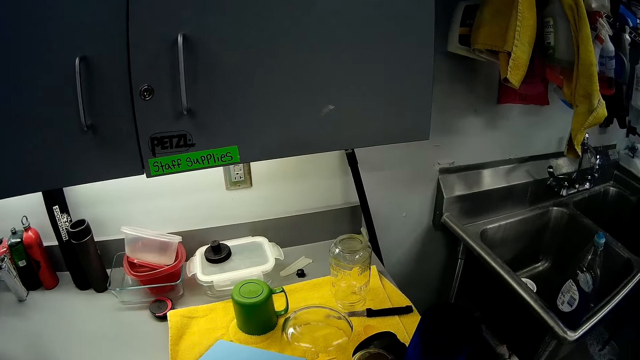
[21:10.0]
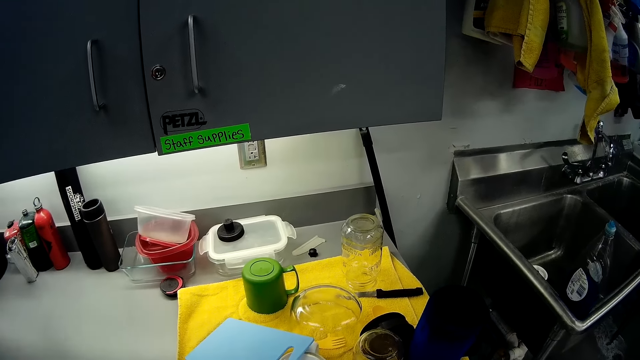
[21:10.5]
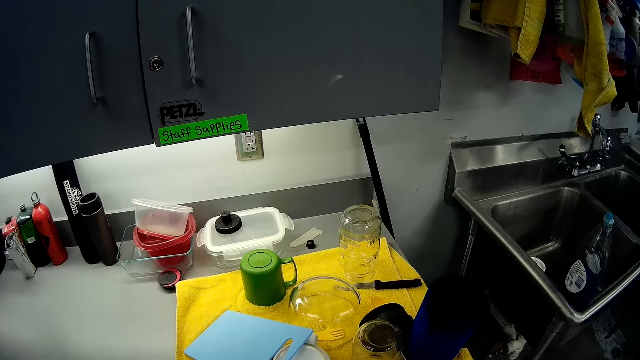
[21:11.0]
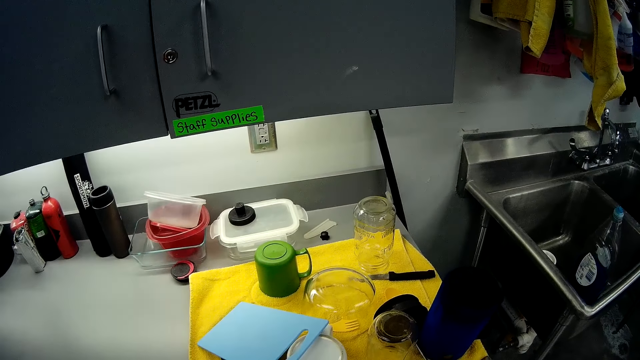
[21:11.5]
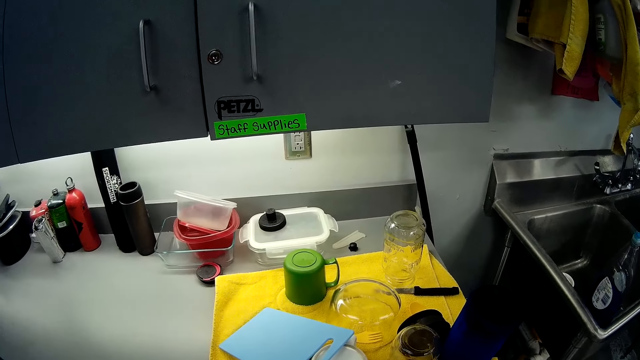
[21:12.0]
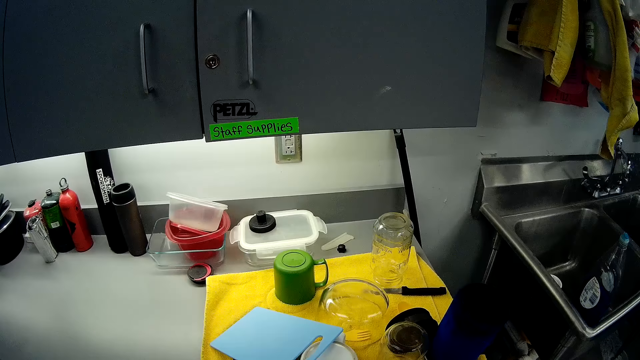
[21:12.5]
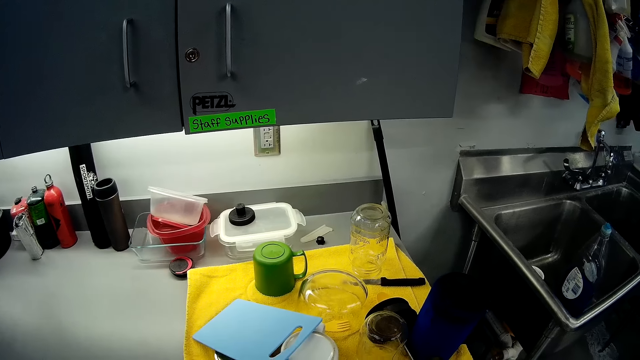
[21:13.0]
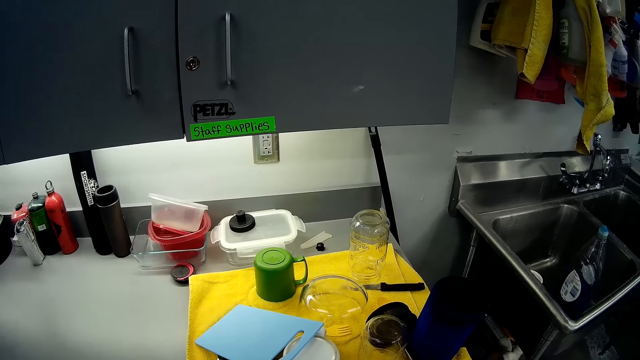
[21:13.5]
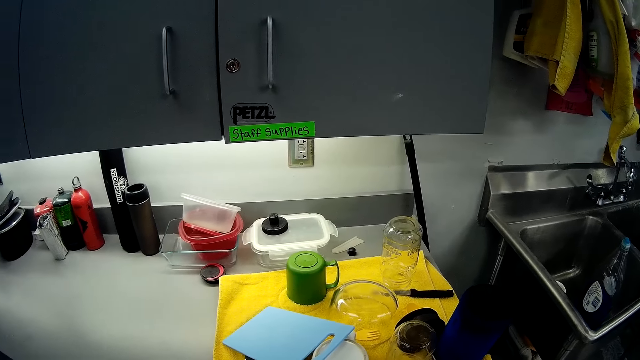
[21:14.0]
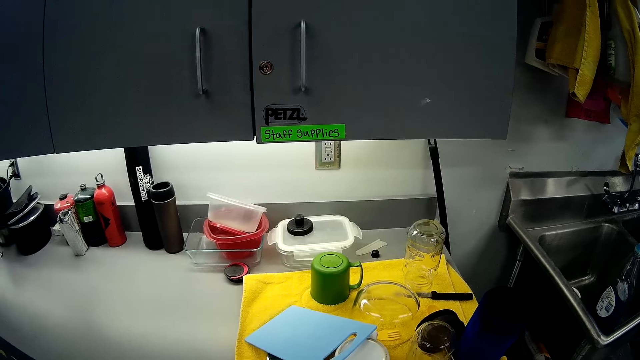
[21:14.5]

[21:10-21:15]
The camera wearer closes the cabinet.

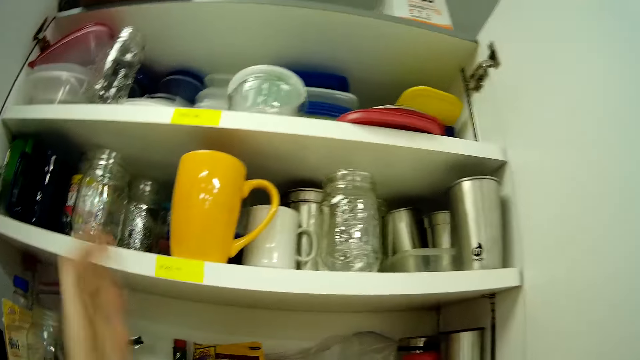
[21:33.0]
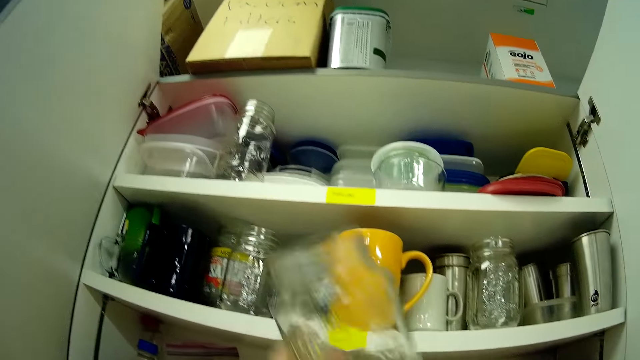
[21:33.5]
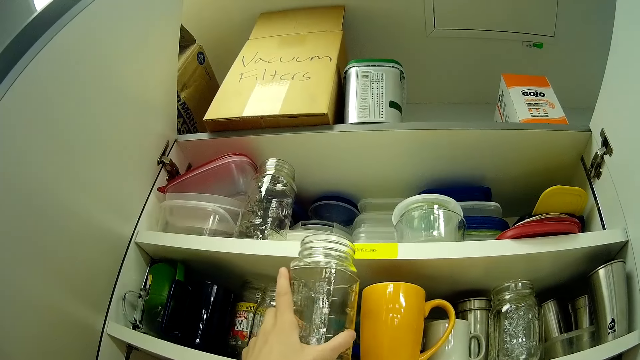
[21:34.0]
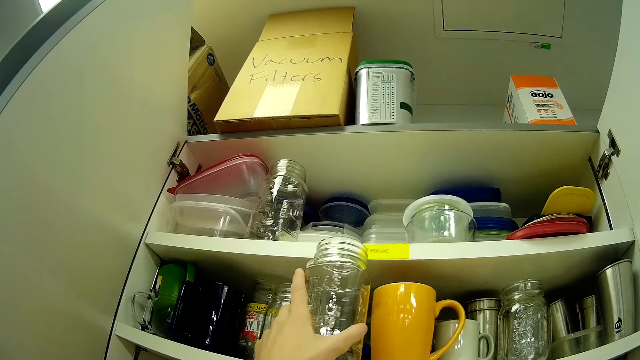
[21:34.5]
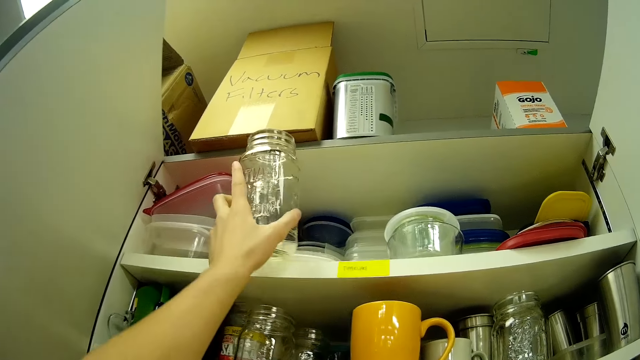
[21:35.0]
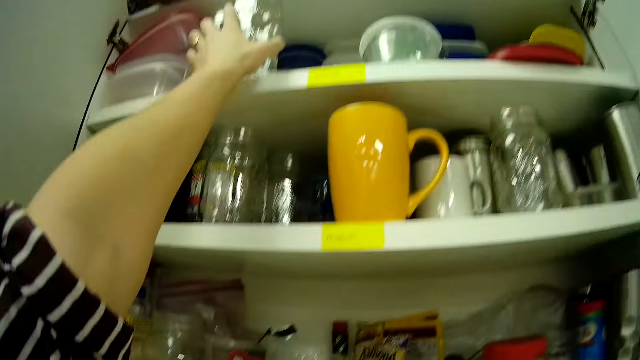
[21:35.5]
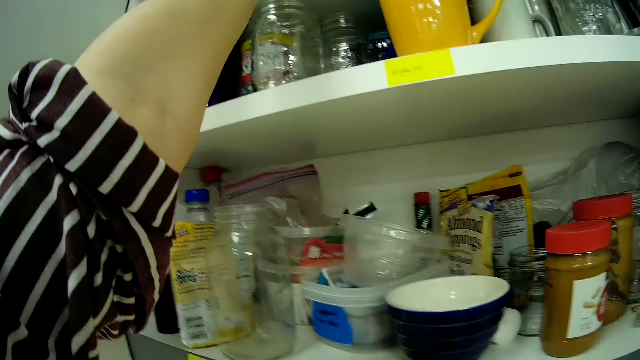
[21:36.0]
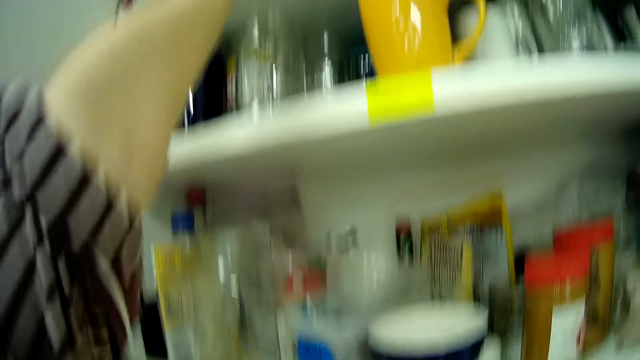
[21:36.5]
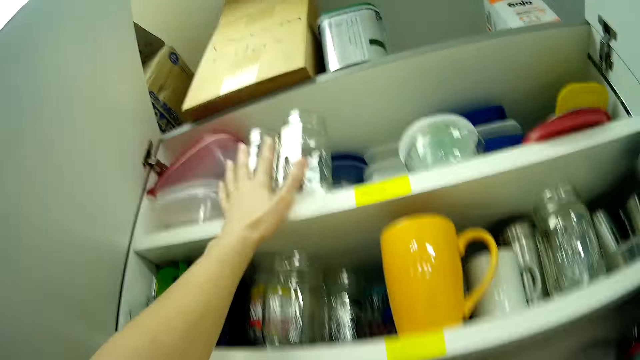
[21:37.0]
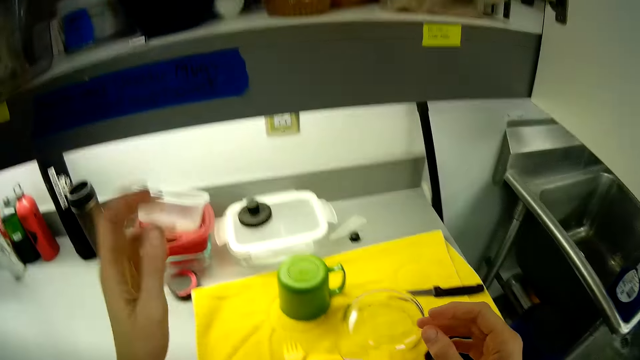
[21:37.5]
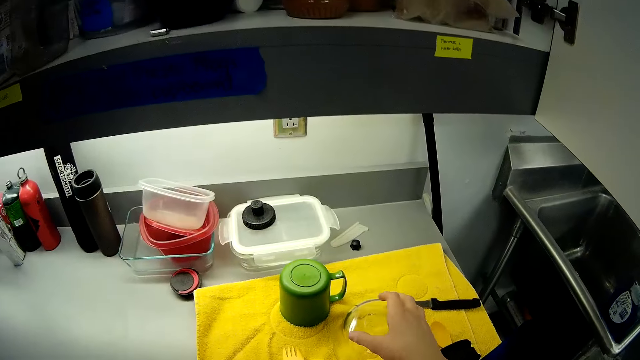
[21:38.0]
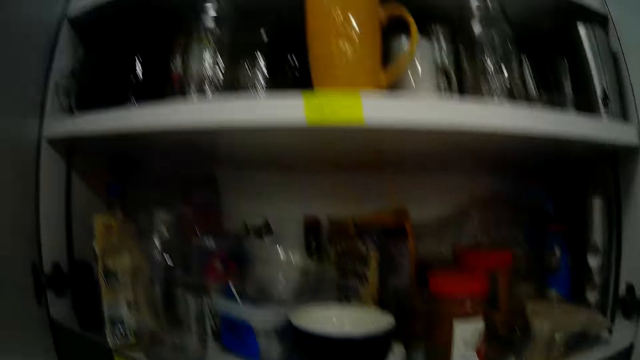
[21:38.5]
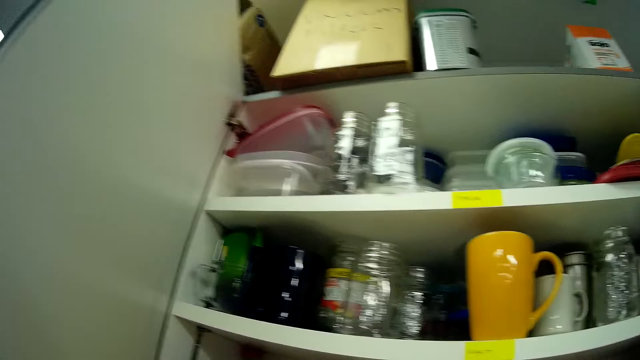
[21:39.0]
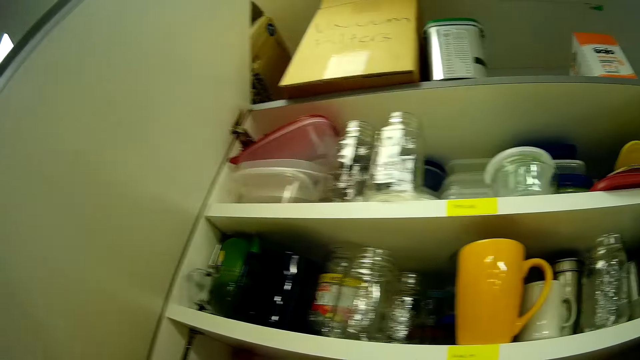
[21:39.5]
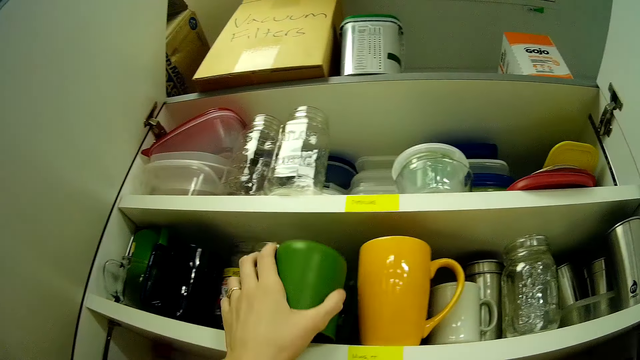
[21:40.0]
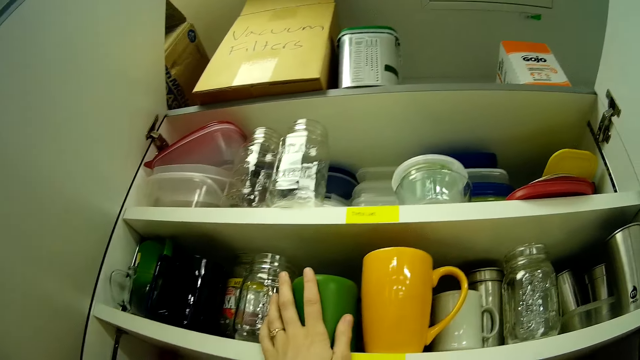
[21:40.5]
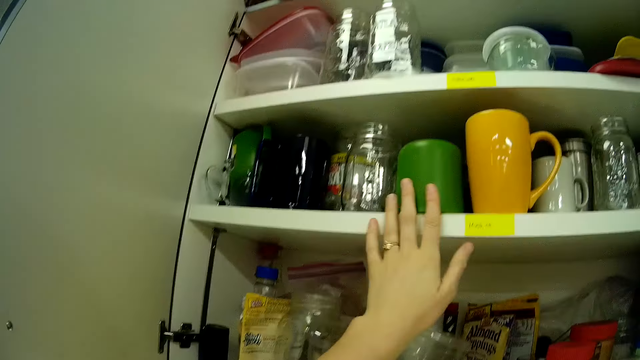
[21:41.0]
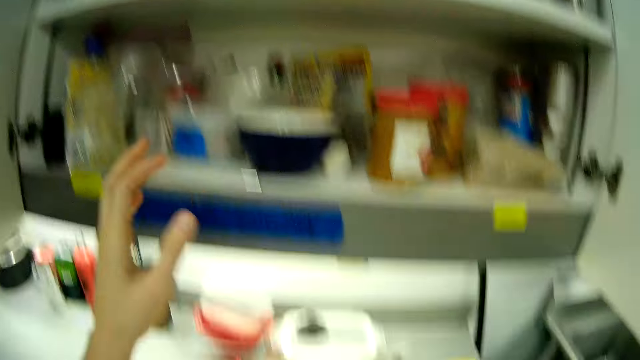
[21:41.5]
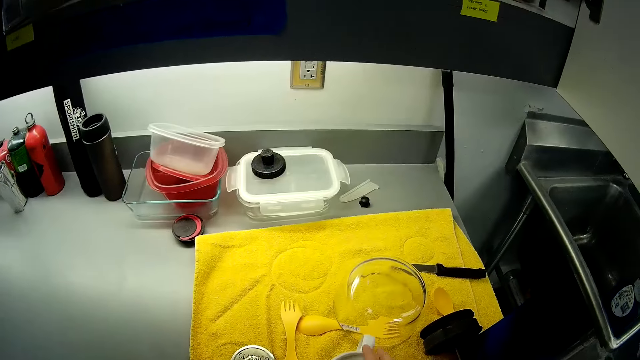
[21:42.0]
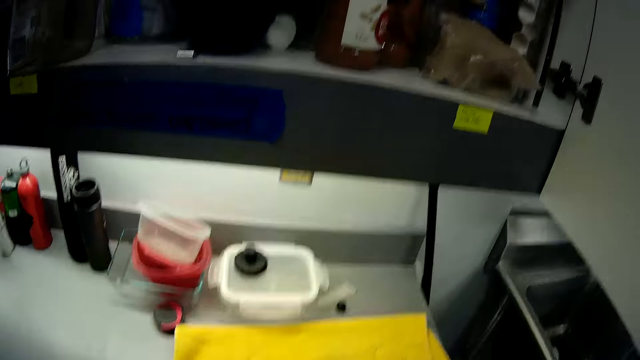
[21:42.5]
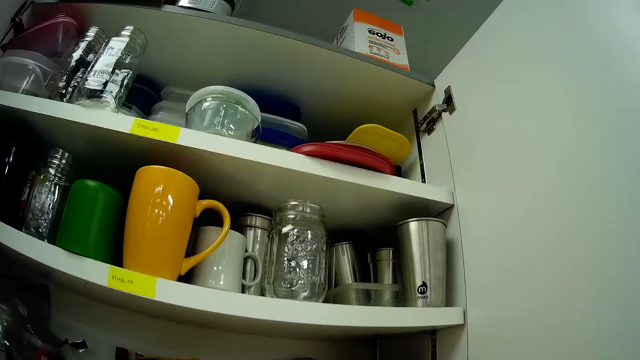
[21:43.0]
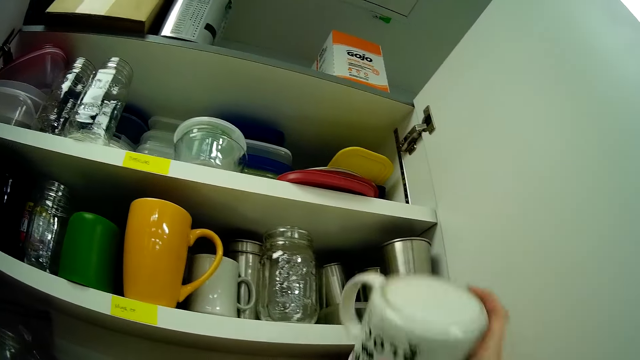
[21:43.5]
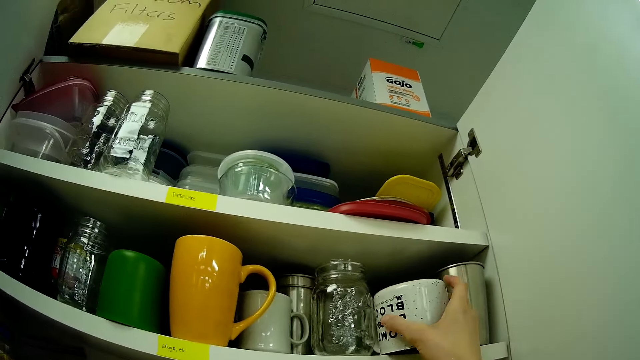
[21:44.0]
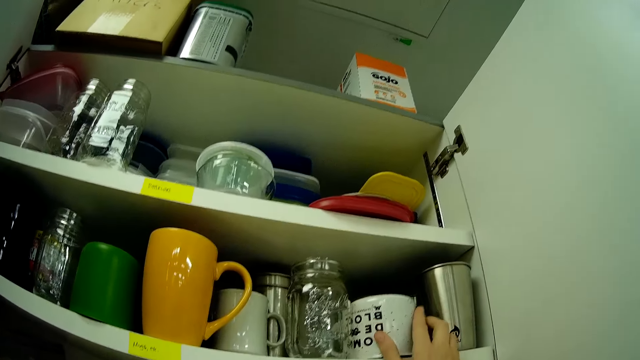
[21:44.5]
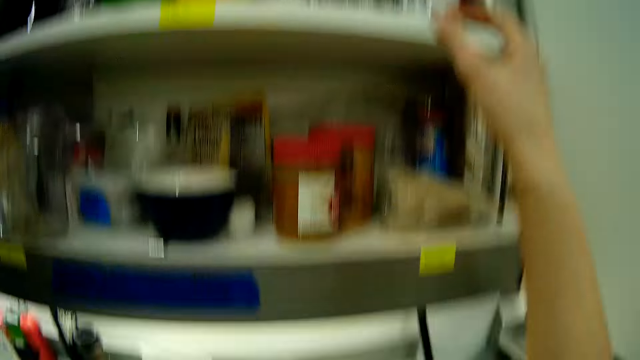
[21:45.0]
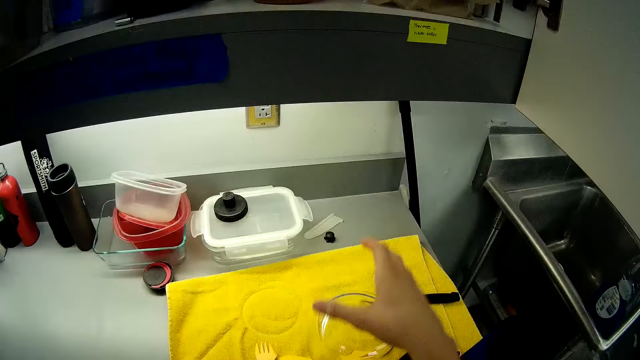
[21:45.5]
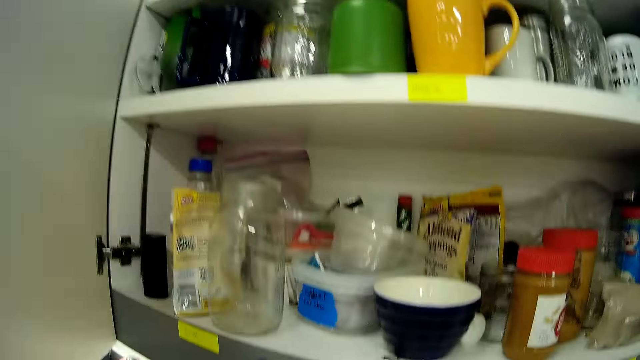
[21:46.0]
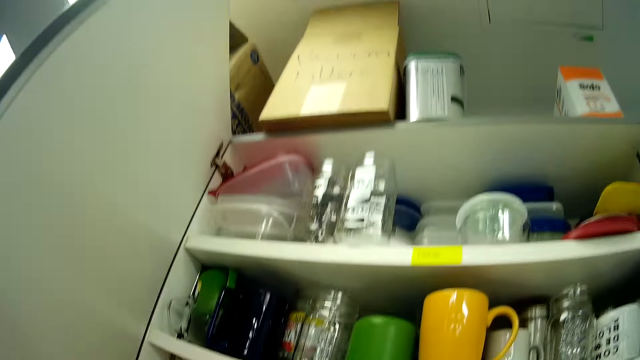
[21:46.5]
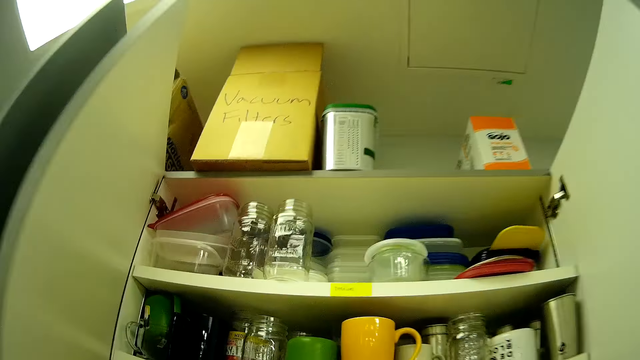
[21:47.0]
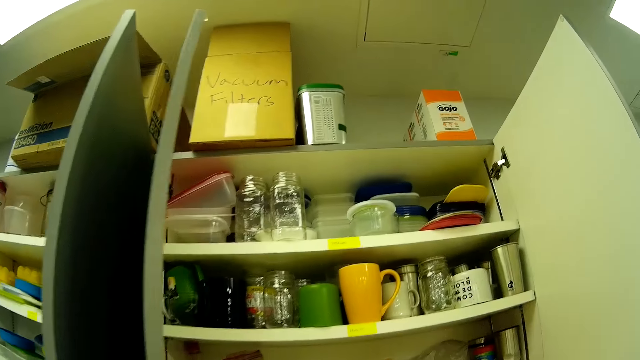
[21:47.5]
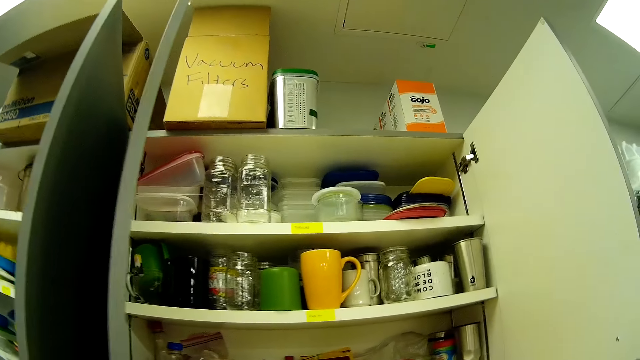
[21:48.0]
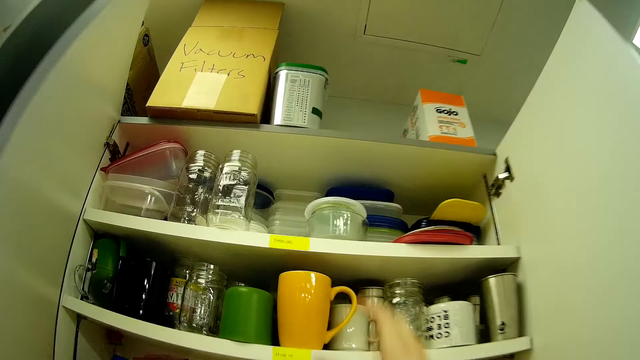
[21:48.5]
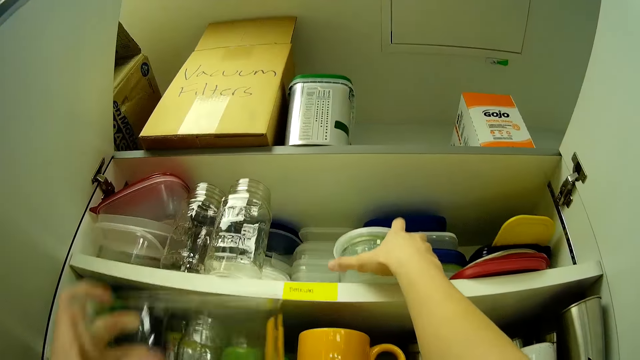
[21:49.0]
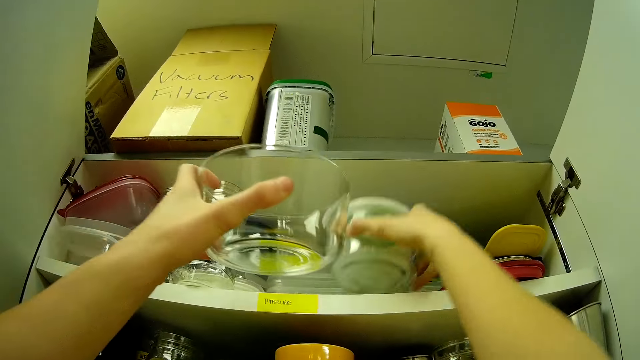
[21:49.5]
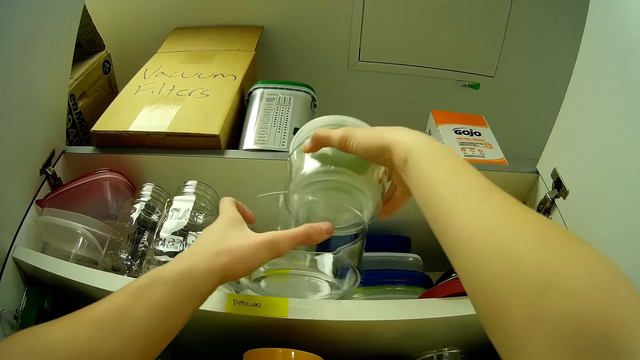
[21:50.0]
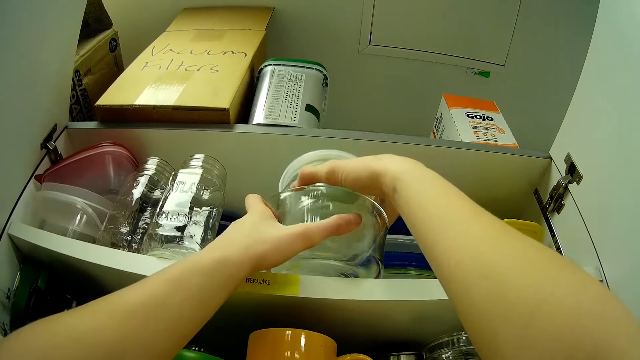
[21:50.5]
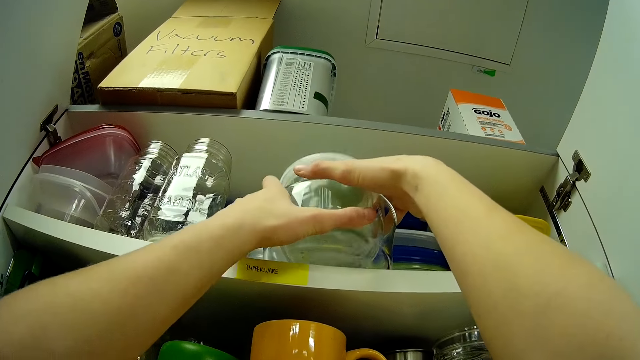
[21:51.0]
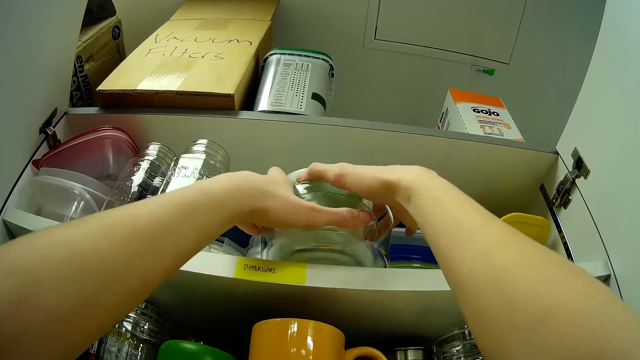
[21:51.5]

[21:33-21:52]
The camera wearer drops another glass jar or bottle in the first cupboard. They put the bottle on the shelf. They grab a green cup. They drop the green cup in the first cupboard. They drop a second cup in the first cupboard. They grab a small glass bowl in the cupboard. They hold a large glass bowl. They put the small glass bowl in the large glass bowl. They put the dish on the shelf.
